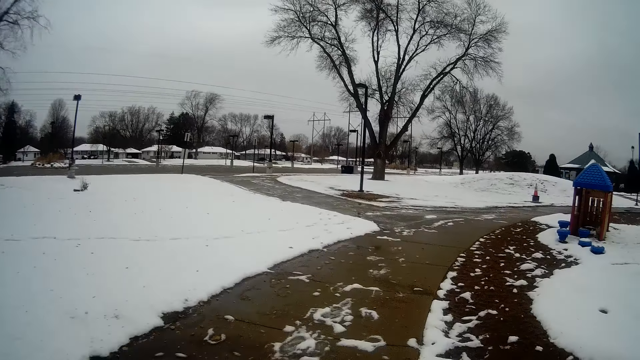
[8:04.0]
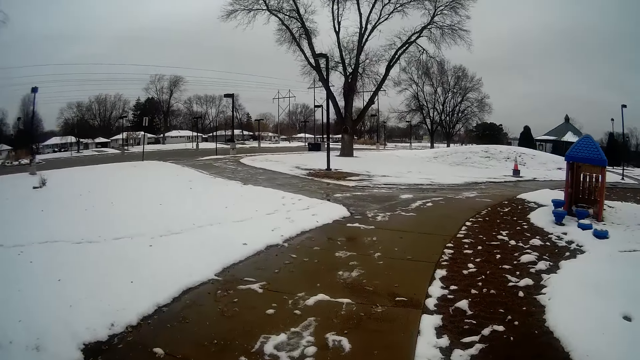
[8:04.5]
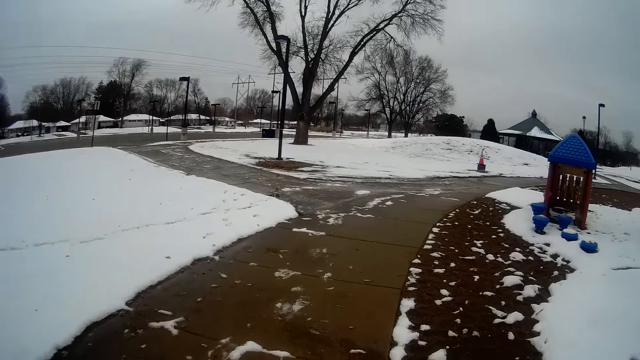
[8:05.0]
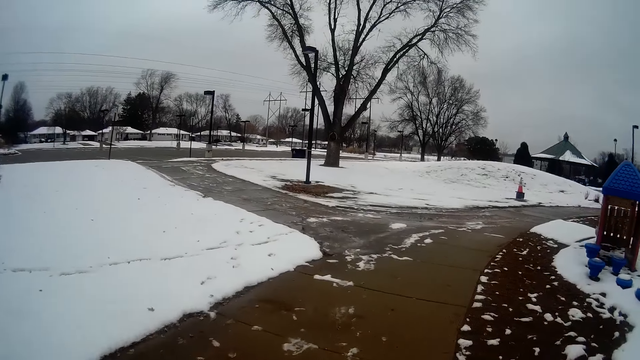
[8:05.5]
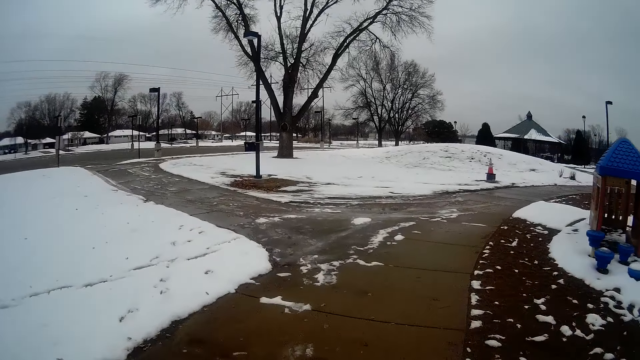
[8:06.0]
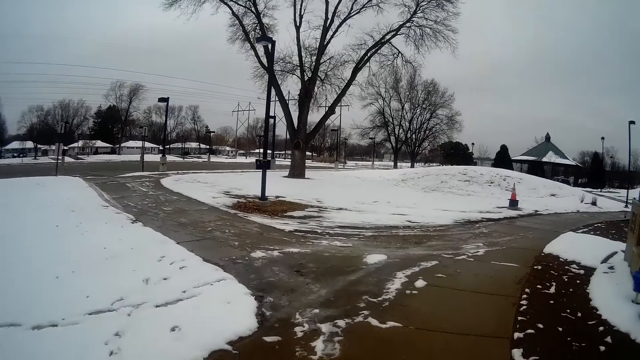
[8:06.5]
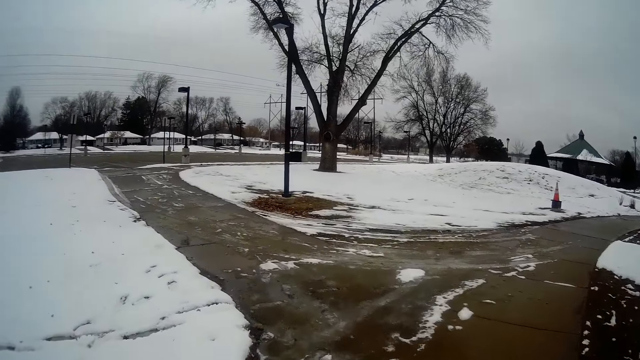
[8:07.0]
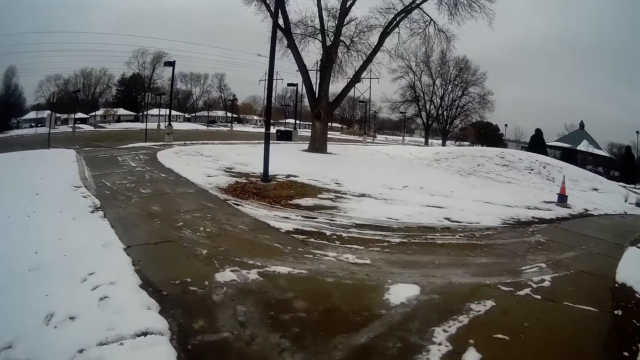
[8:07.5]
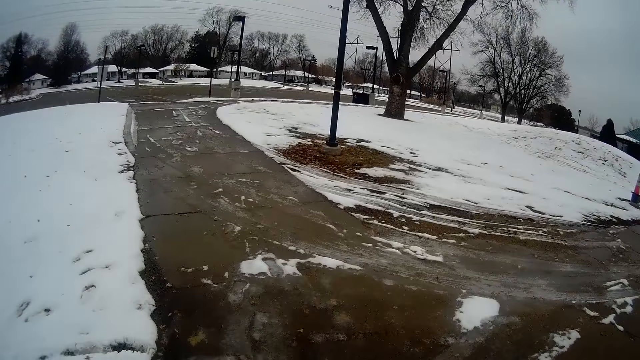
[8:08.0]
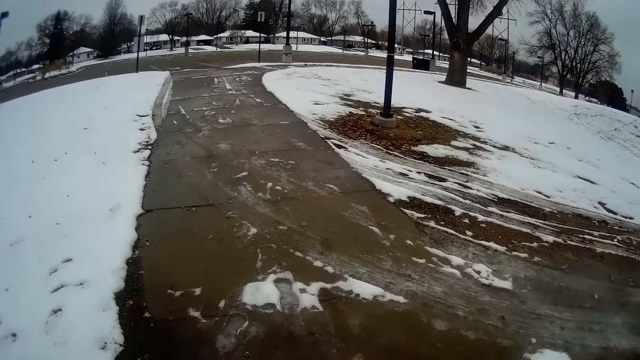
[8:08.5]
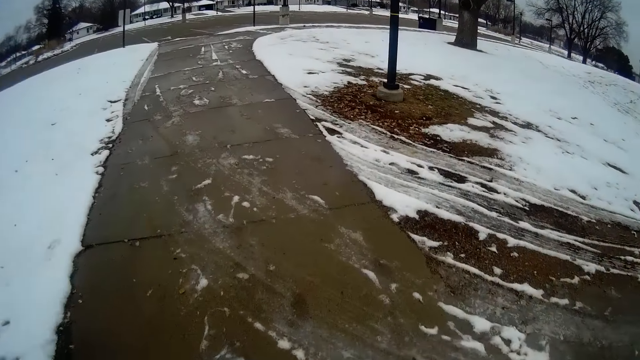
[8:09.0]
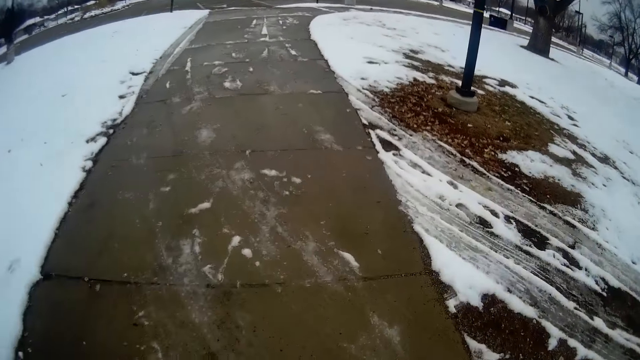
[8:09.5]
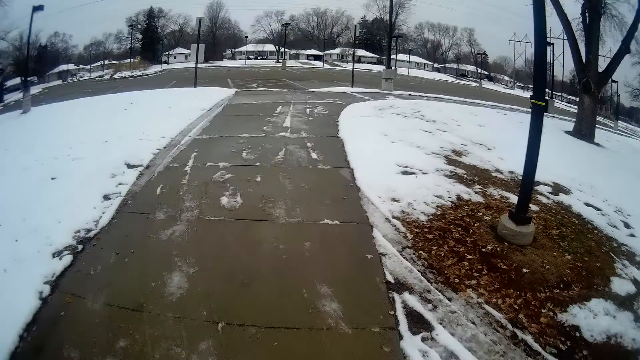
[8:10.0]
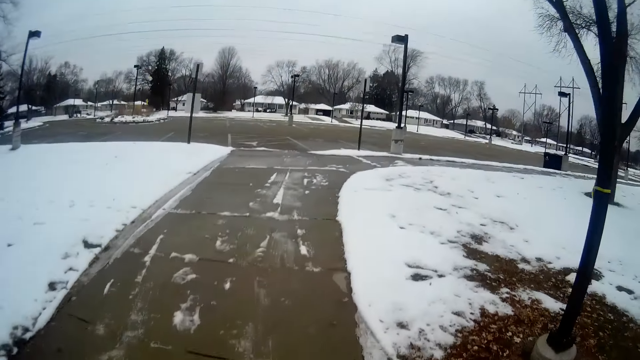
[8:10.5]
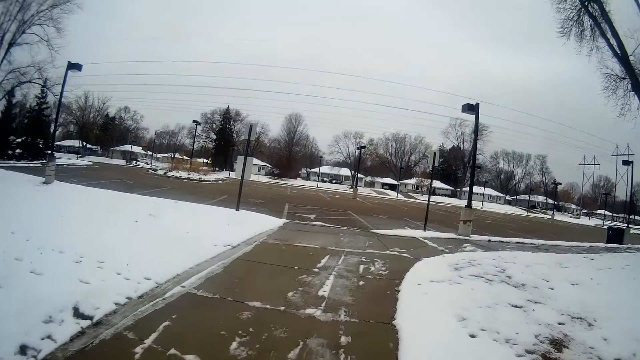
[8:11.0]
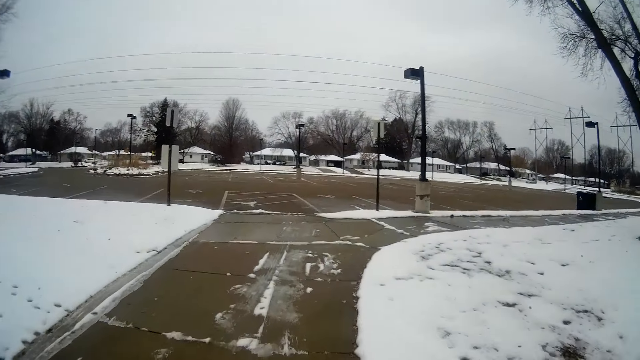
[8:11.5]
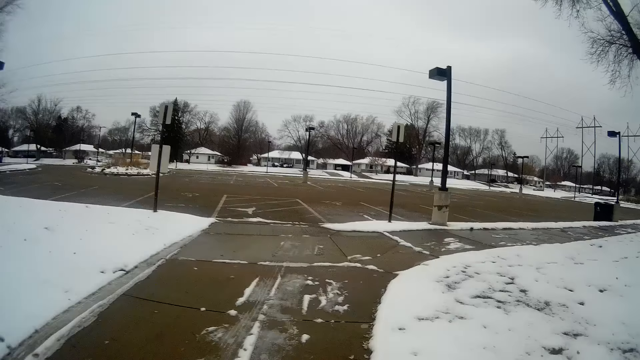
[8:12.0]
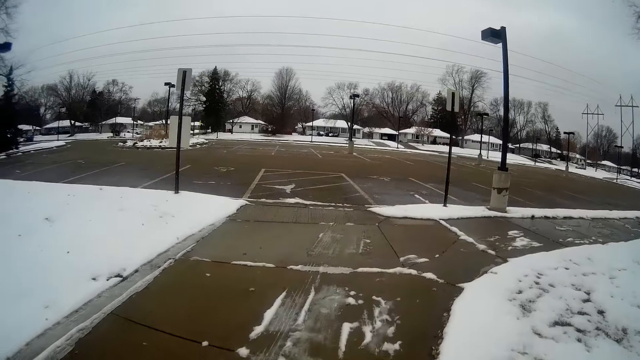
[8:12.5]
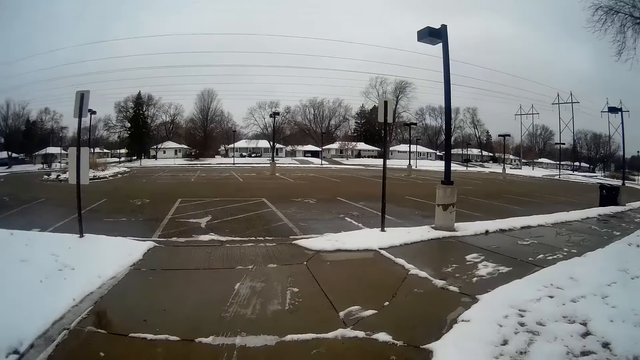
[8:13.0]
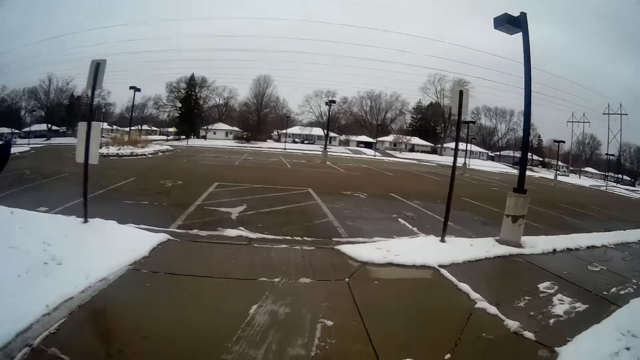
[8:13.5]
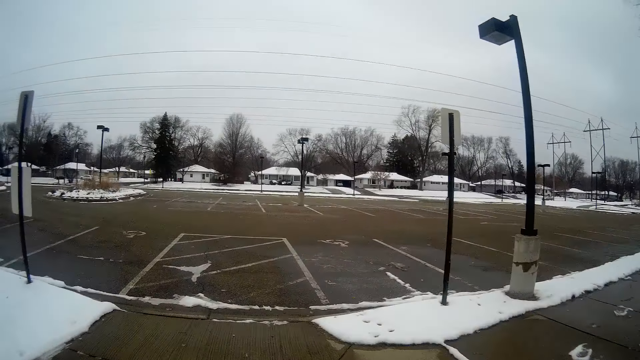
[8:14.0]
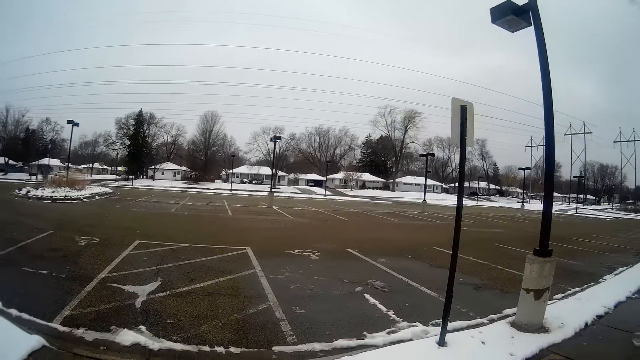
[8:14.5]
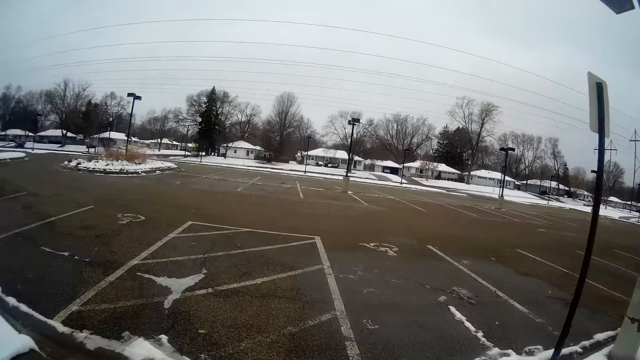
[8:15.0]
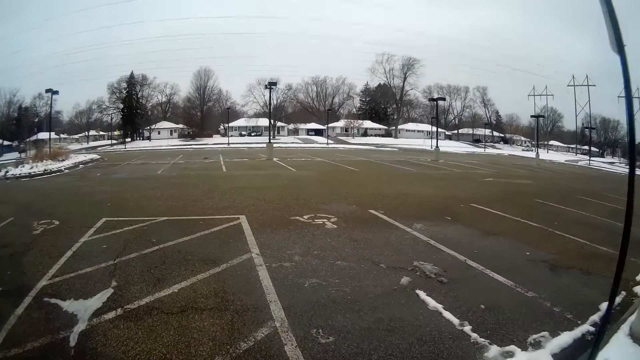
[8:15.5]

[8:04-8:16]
The man points ahead of the camera wearer again.

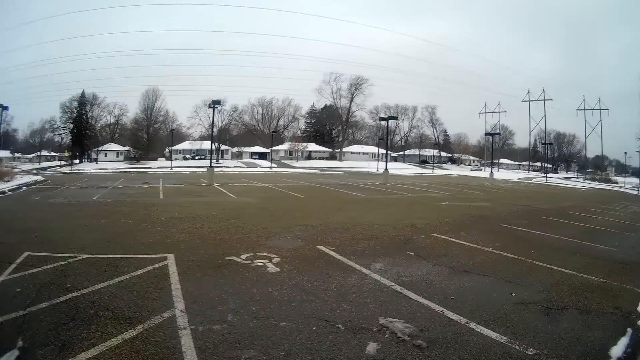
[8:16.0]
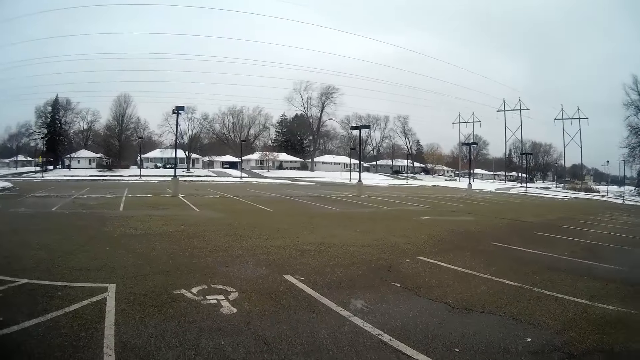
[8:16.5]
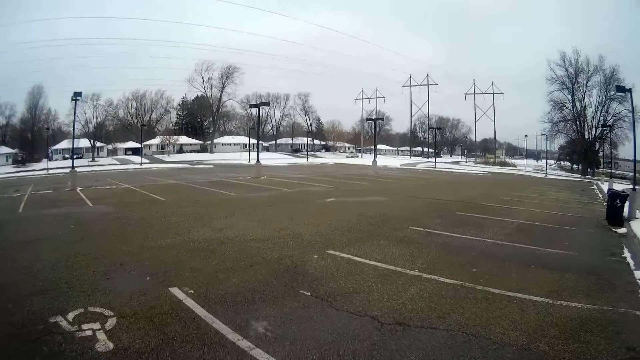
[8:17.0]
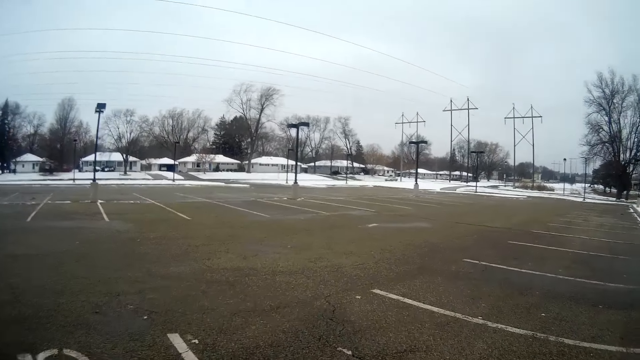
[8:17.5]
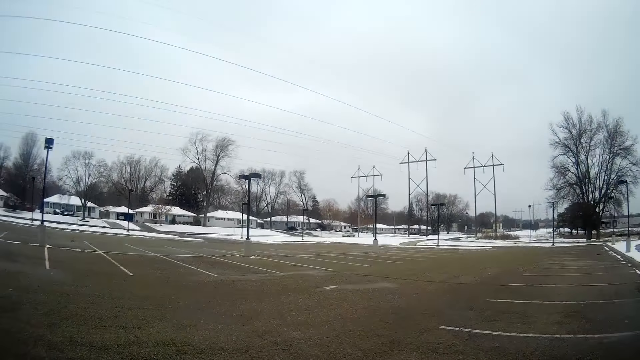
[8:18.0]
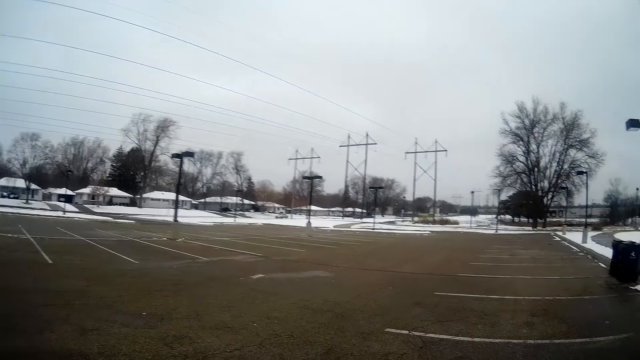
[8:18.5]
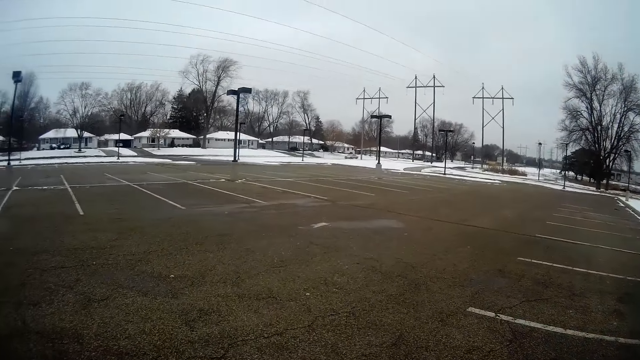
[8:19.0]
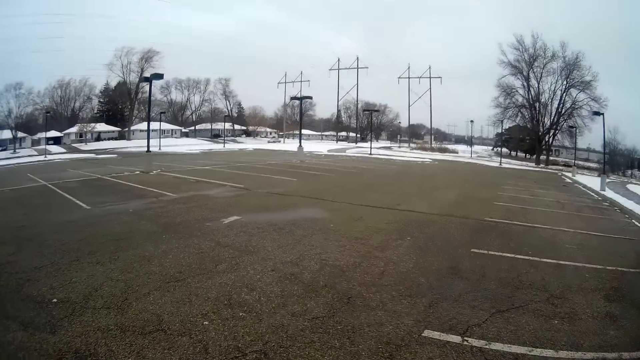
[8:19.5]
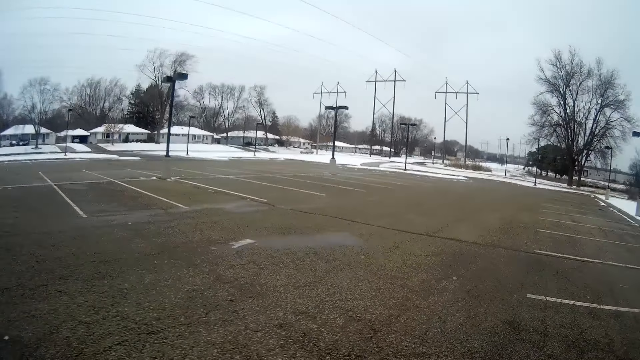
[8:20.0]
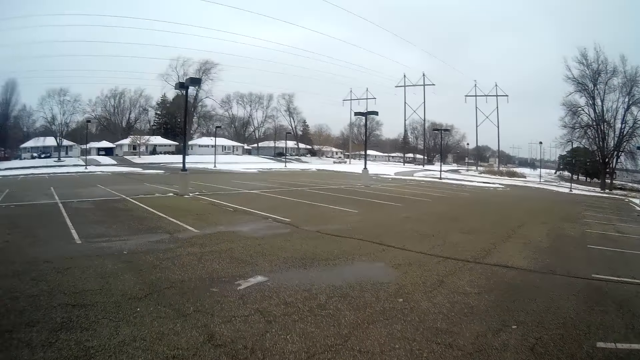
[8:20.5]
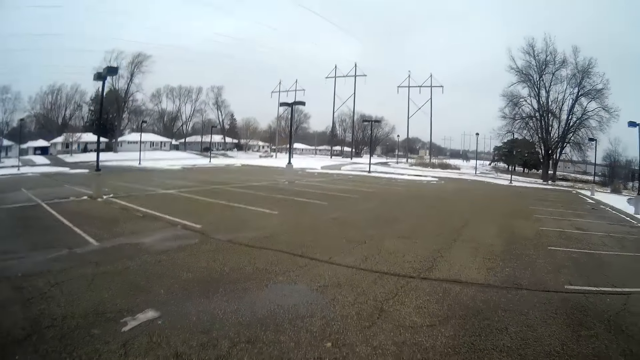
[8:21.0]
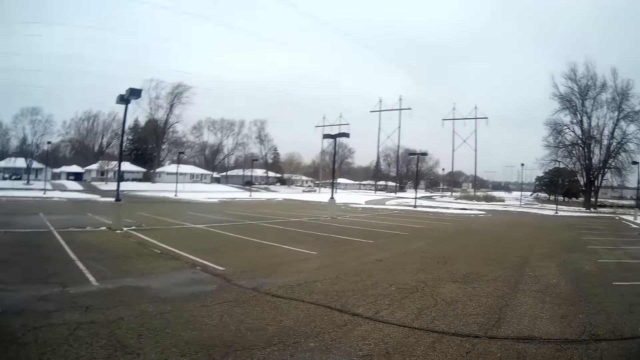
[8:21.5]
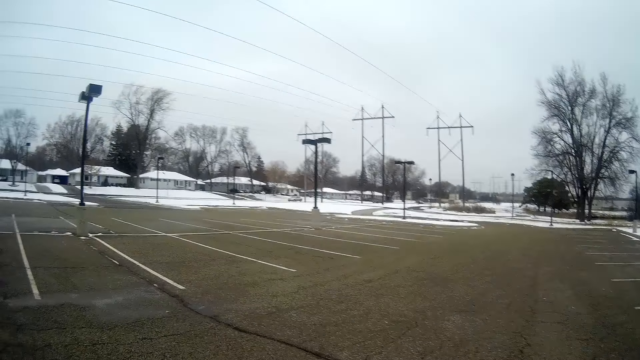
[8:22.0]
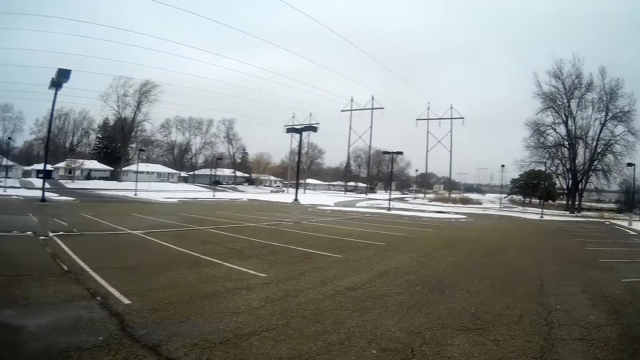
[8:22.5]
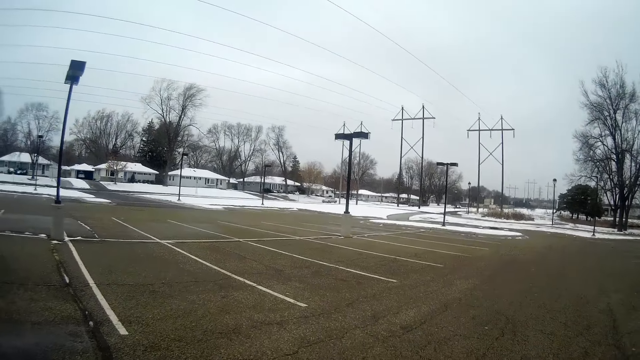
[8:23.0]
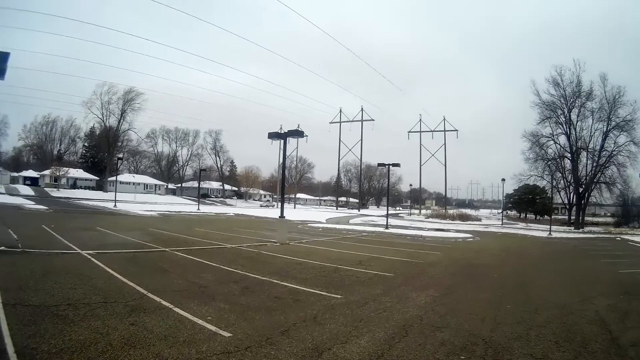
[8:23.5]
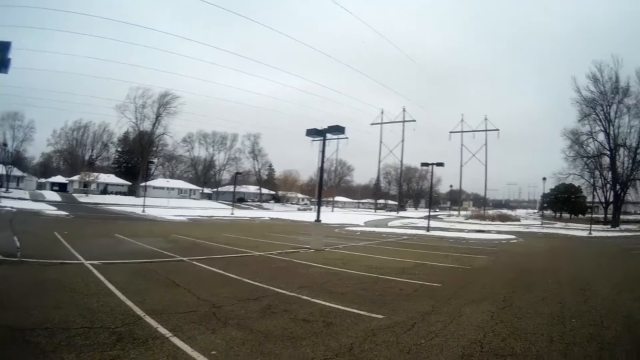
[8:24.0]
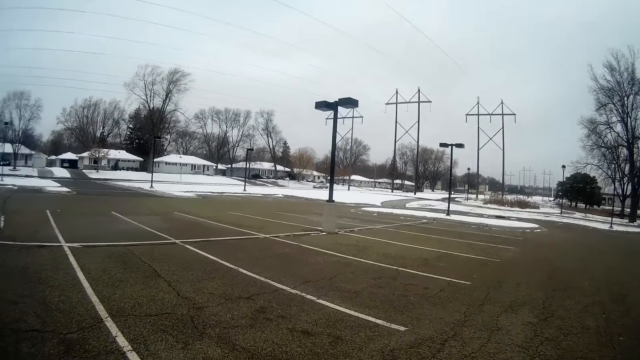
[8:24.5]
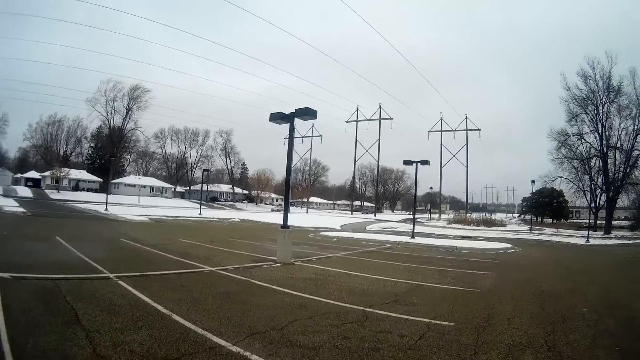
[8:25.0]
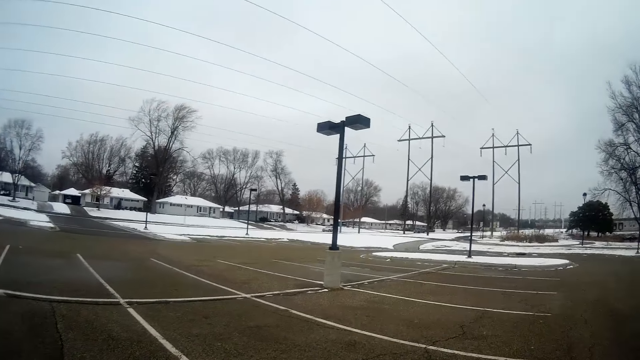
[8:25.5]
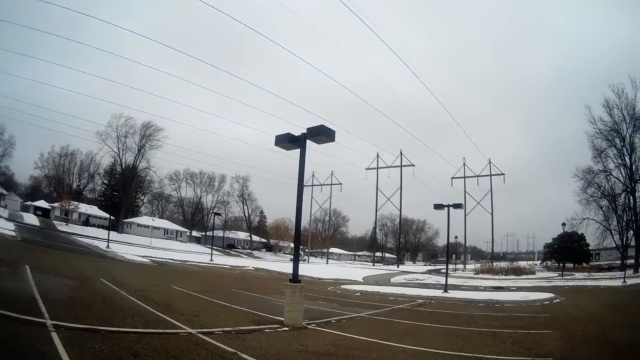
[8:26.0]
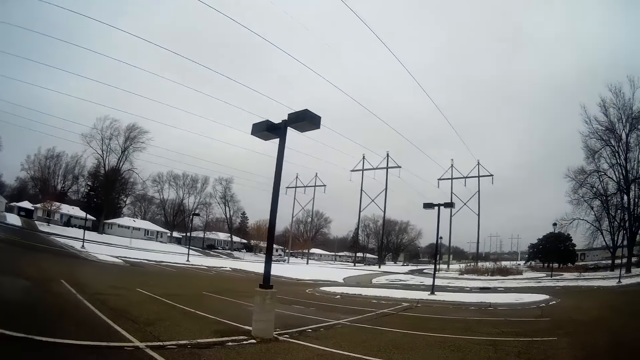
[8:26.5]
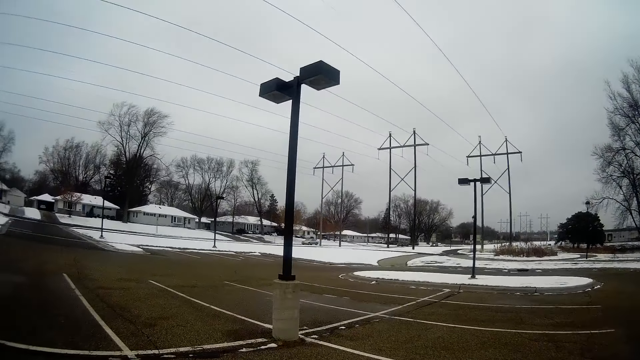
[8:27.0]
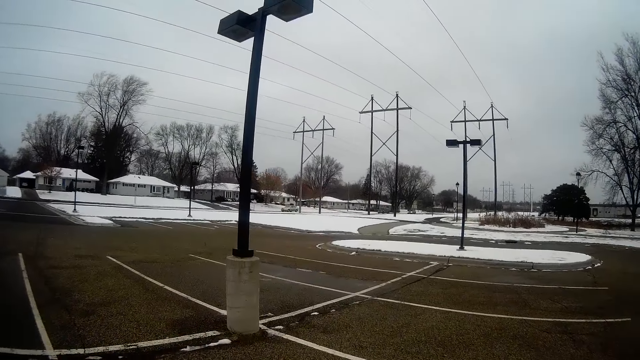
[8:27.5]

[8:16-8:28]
The camera wearer jogs into a parking lot.
